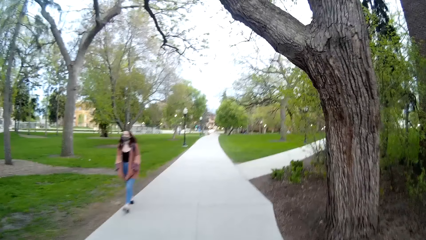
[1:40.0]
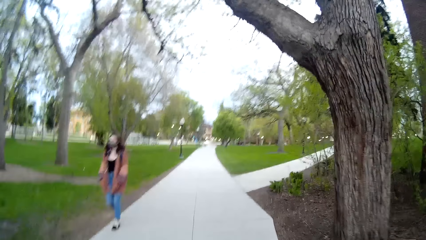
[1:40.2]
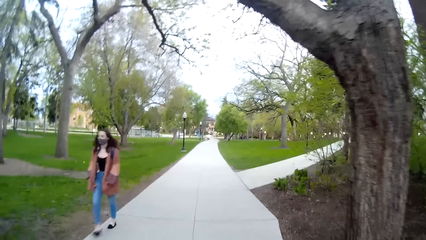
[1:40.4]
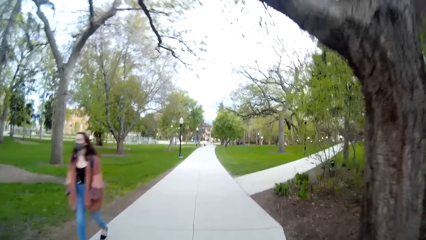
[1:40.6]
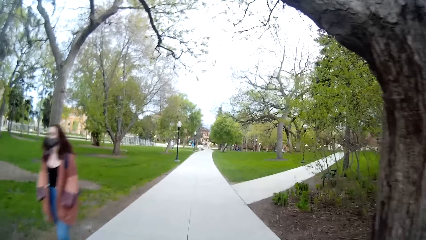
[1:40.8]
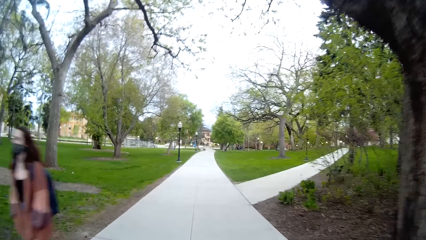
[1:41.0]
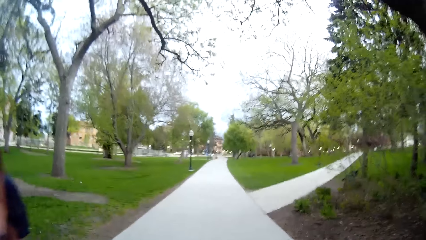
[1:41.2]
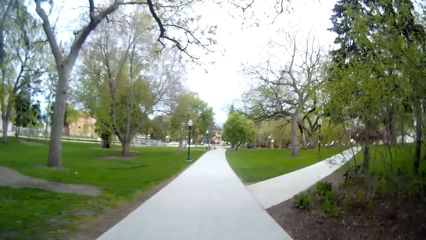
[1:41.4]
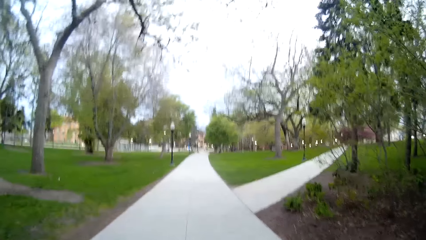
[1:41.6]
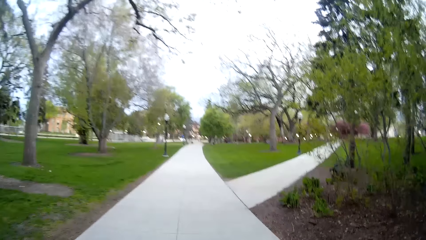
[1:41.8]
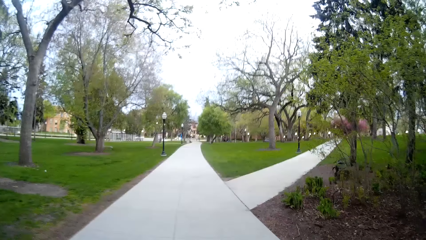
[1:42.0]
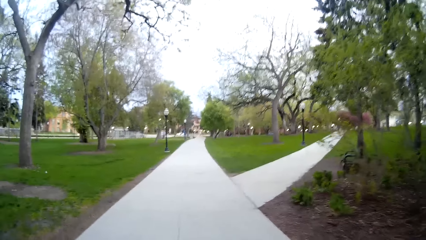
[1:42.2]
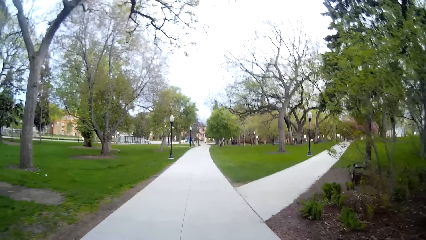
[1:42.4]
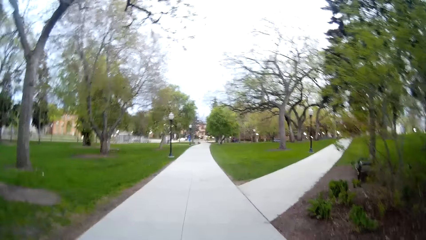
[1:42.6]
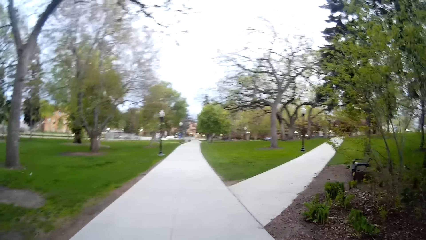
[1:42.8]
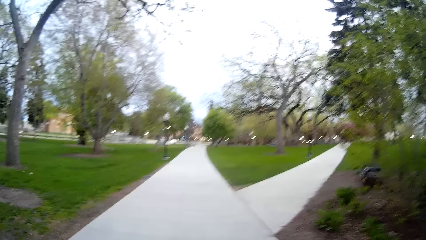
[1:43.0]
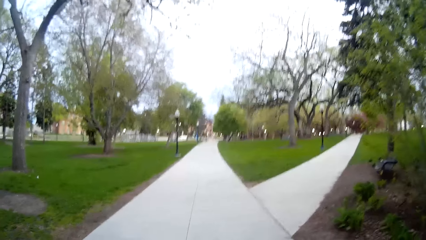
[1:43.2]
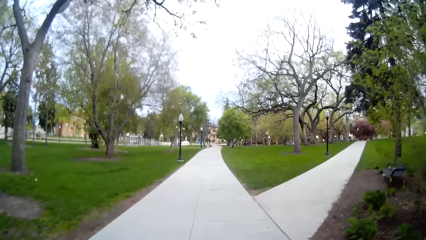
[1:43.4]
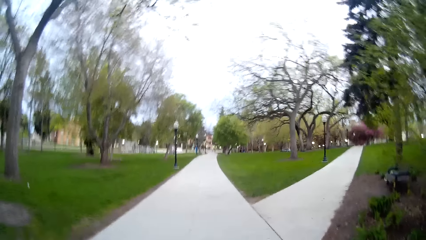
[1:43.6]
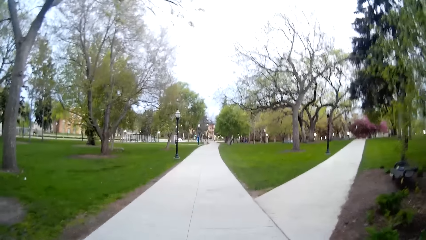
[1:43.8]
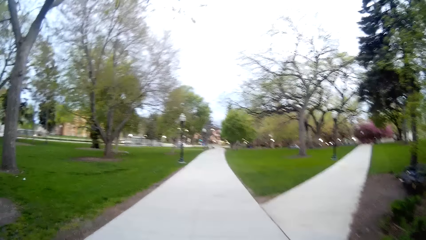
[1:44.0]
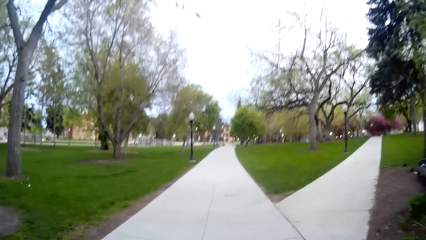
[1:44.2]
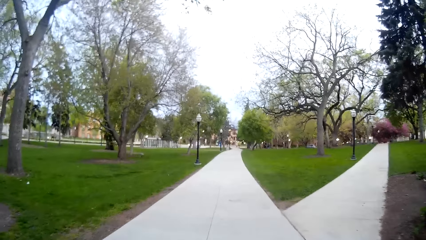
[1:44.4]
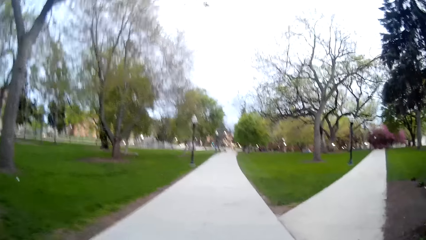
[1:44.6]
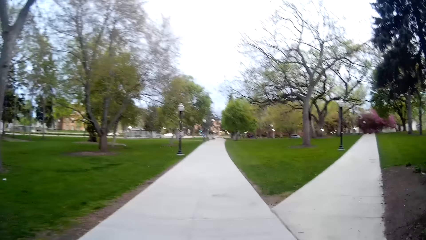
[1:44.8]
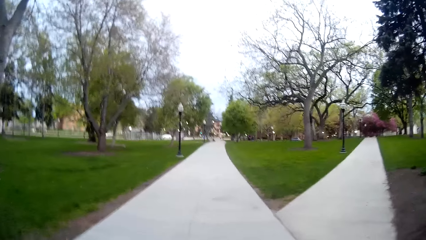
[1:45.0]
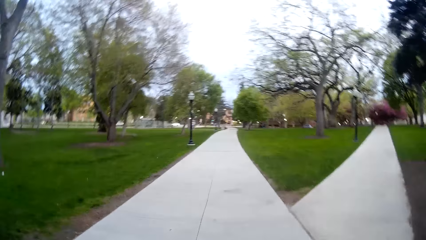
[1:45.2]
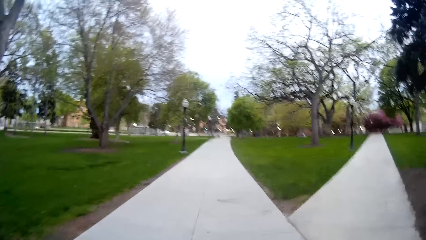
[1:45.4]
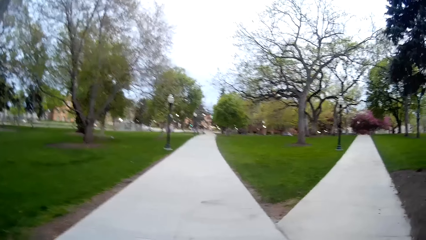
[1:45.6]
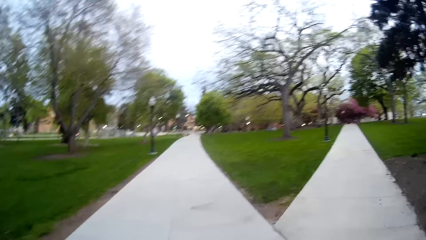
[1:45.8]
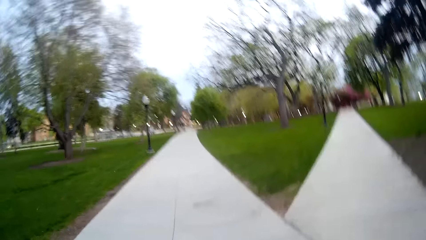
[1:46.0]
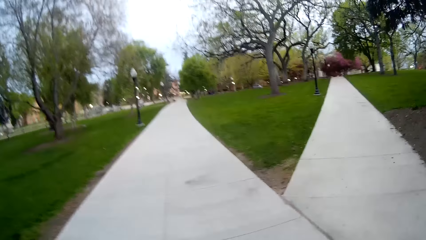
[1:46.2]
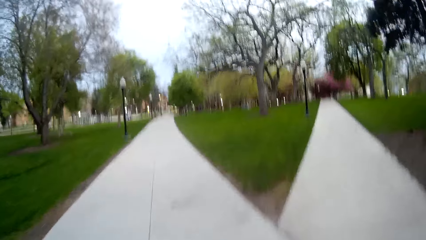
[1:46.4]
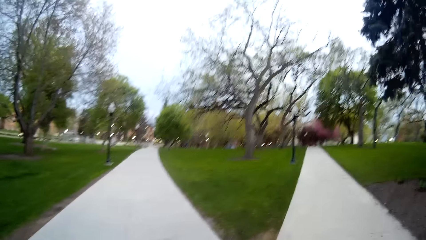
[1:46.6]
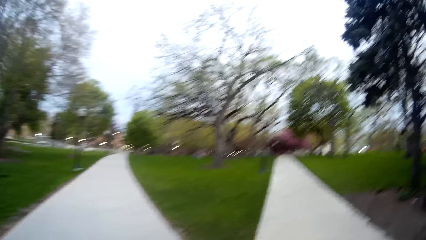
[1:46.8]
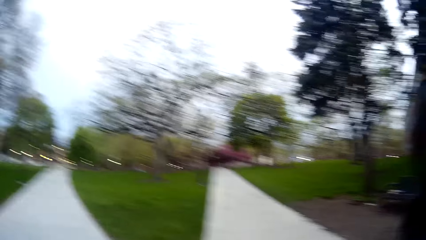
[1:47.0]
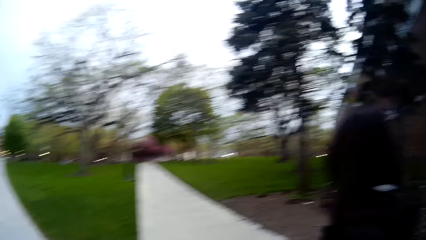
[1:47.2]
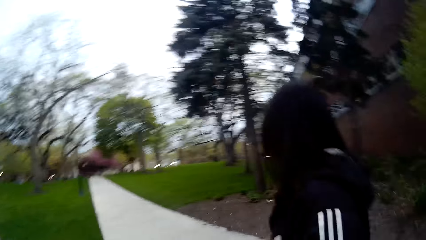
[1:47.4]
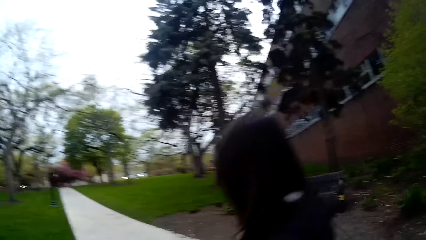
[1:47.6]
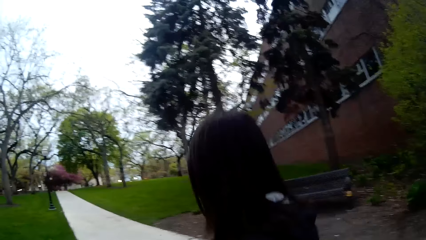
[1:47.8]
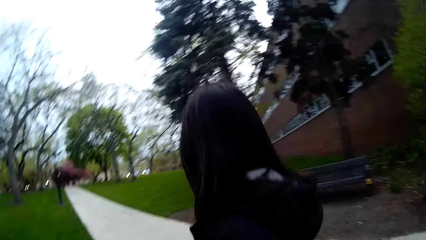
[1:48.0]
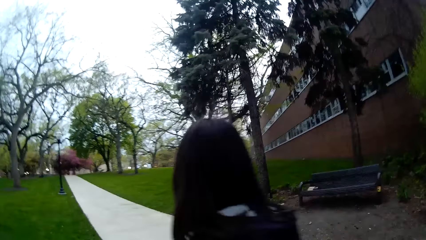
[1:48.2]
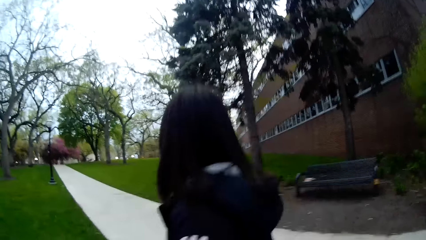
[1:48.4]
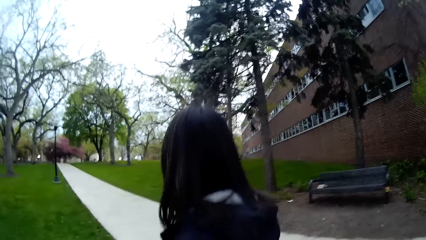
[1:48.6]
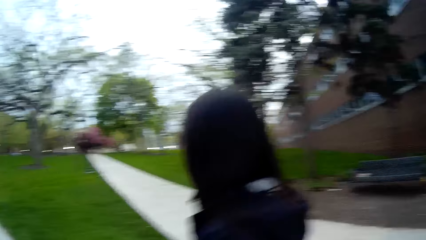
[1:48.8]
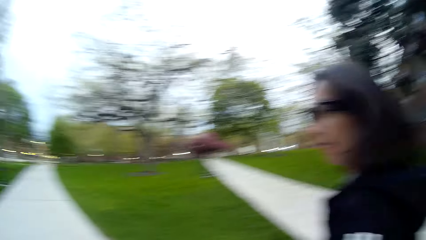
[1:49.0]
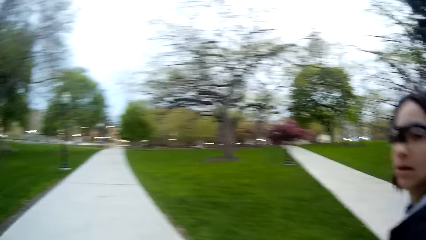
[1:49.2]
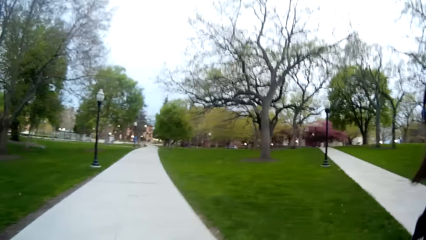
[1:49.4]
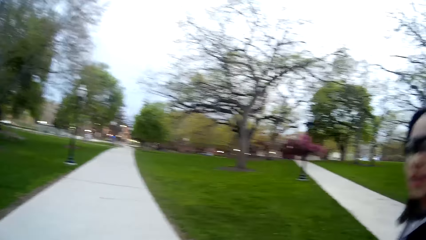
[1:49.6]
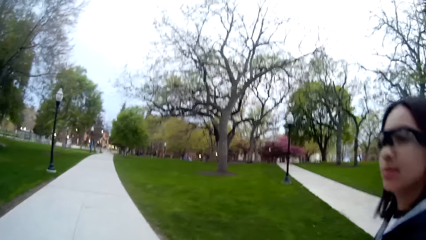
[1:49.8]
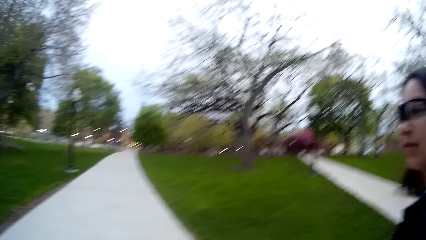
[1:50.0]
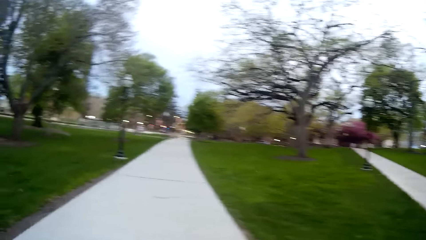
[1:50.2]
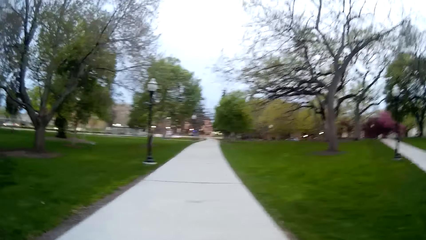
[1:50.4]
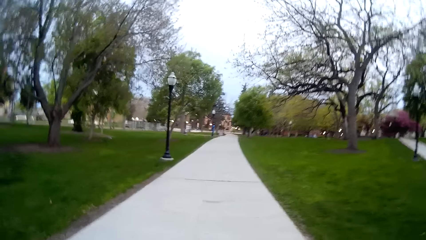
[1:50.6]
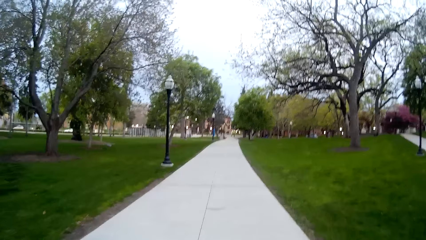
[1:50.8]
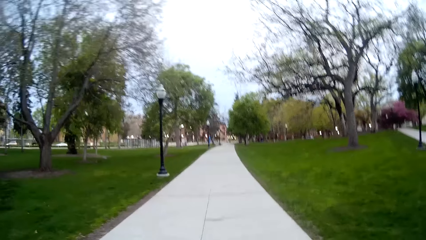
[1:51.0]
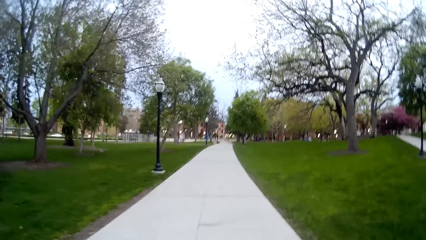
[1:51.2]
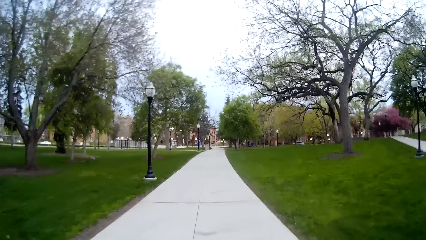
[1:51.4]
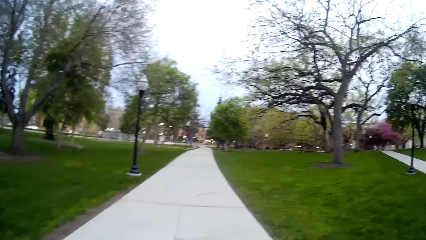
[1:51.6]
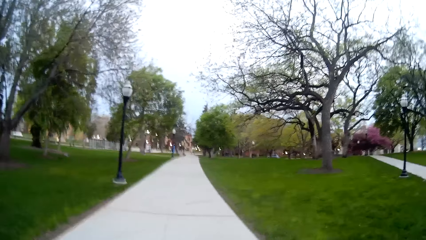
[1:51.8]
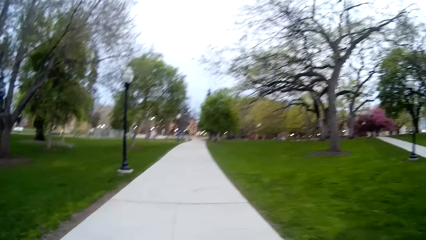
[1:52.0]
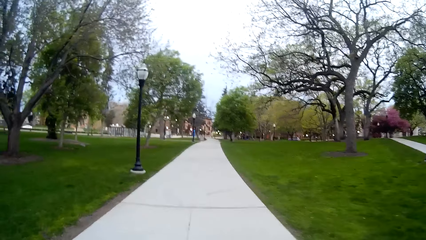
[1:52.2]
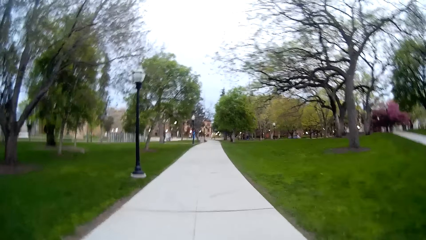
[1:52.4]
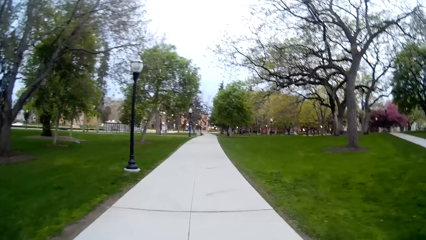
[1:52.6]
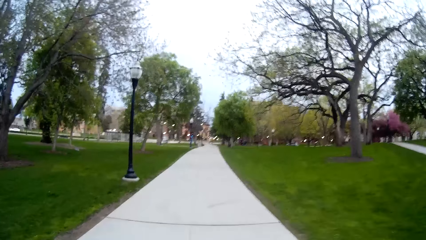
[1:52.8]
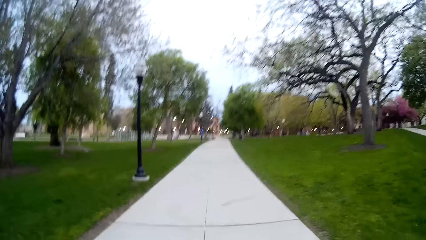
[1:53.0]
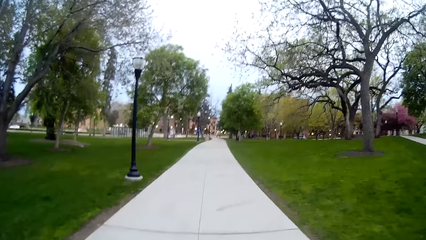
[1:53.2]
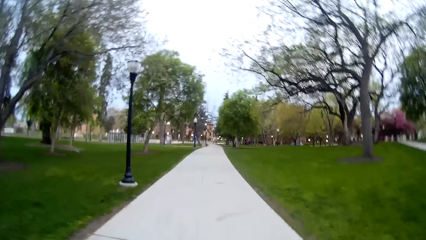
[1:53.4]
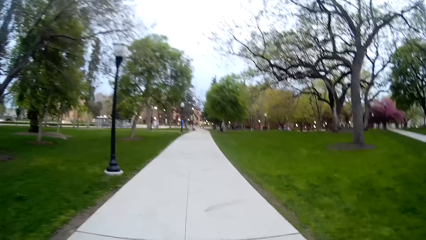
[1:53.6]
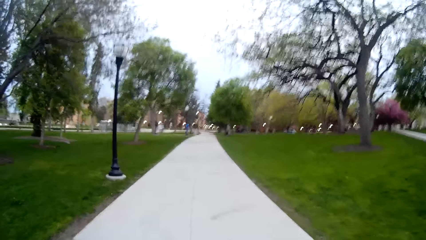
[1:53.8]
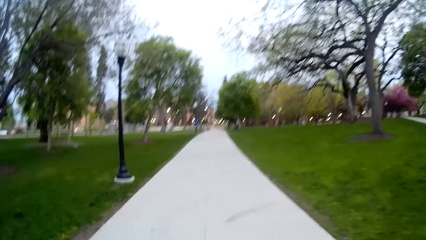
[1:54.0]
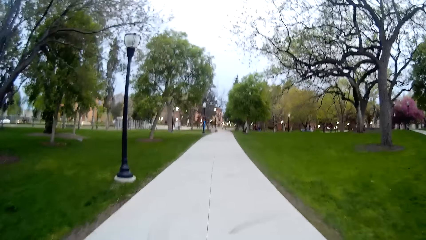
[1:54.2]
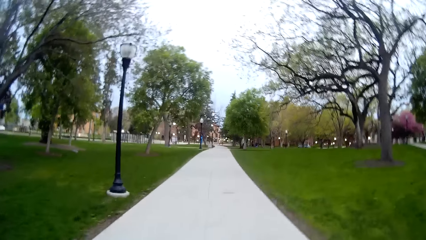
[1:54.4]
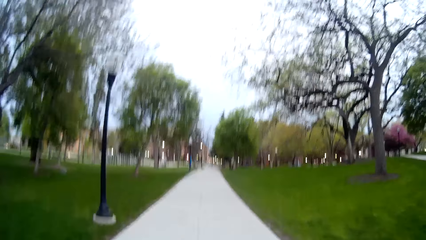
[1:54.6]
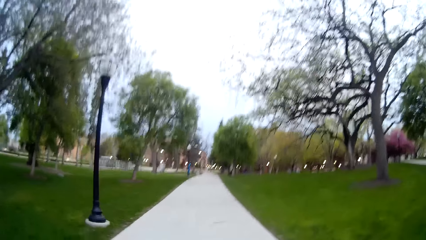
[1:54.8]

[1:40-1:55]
A woman overtakes the camera wearer. The camera wearer interacts with the woman.
